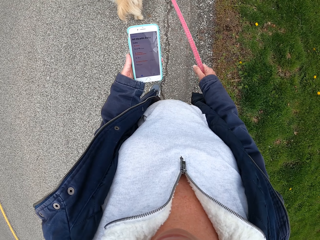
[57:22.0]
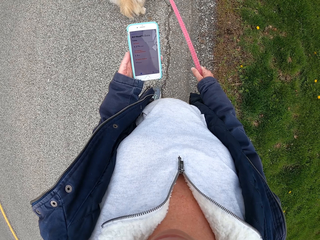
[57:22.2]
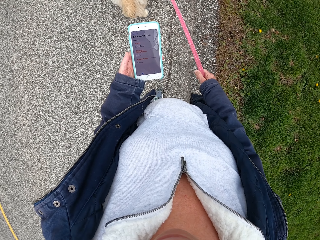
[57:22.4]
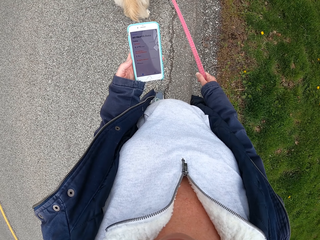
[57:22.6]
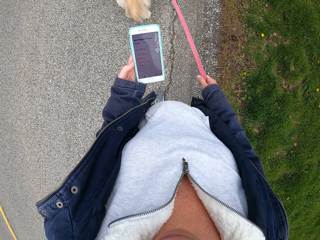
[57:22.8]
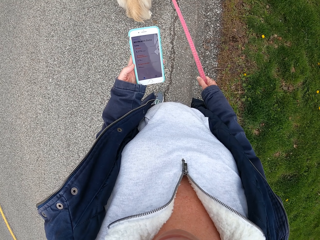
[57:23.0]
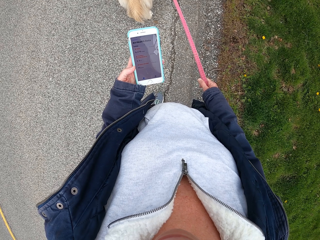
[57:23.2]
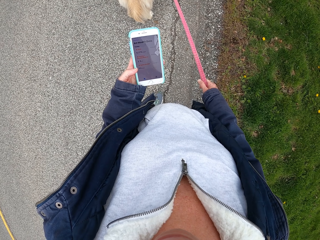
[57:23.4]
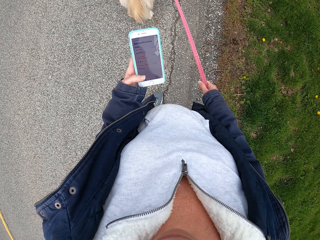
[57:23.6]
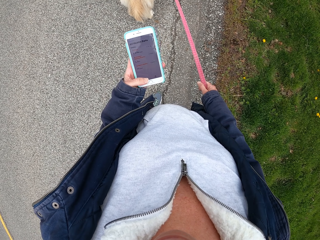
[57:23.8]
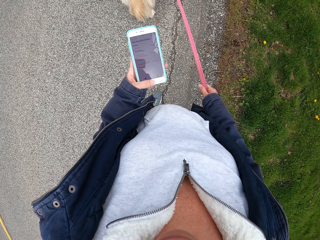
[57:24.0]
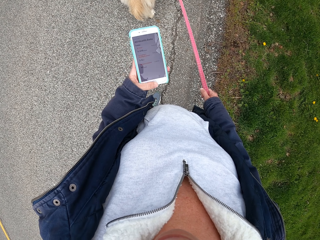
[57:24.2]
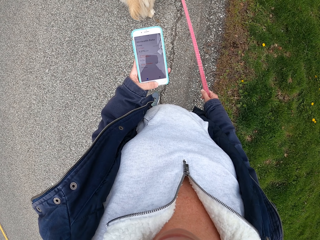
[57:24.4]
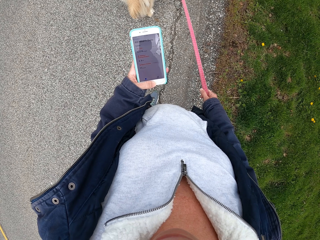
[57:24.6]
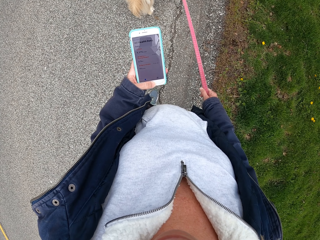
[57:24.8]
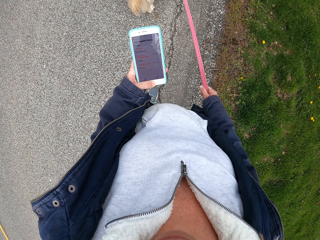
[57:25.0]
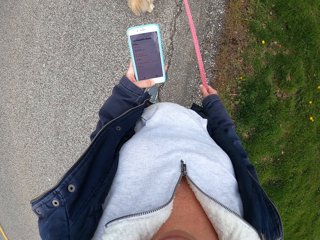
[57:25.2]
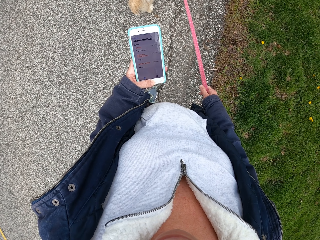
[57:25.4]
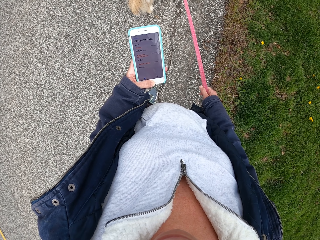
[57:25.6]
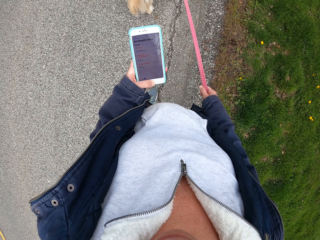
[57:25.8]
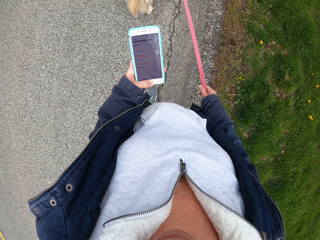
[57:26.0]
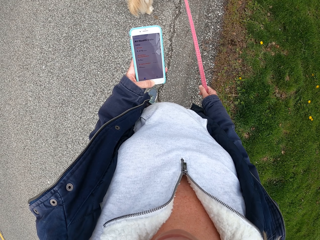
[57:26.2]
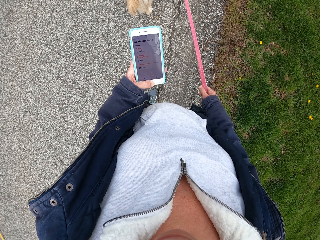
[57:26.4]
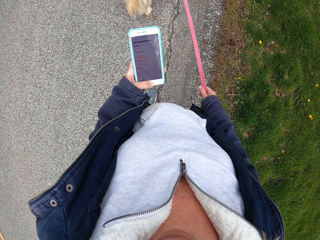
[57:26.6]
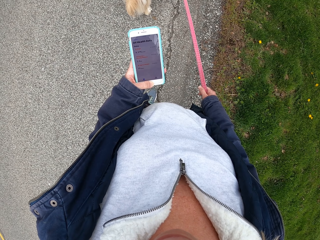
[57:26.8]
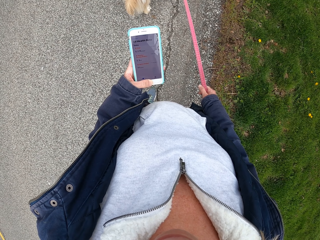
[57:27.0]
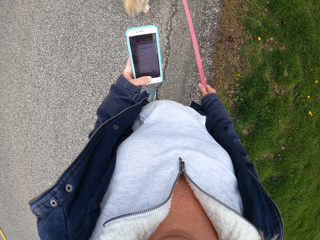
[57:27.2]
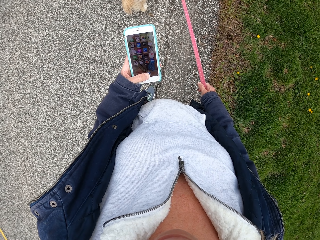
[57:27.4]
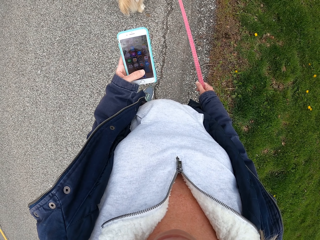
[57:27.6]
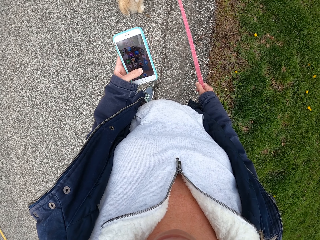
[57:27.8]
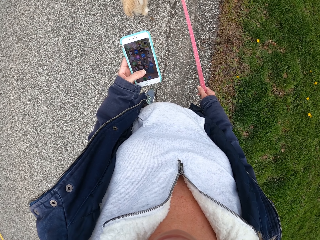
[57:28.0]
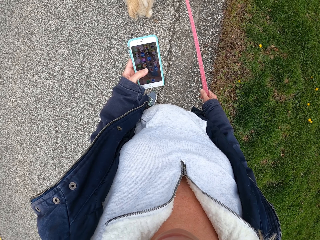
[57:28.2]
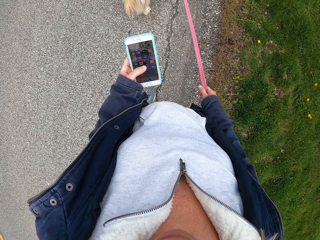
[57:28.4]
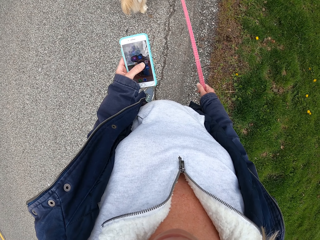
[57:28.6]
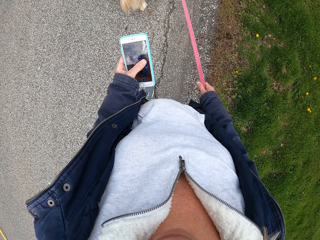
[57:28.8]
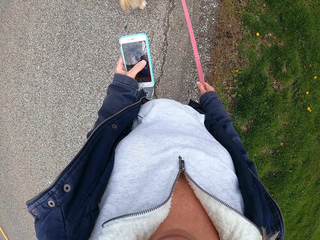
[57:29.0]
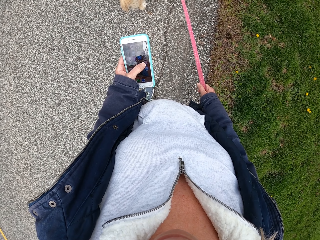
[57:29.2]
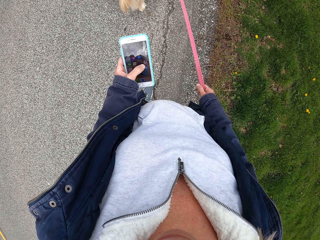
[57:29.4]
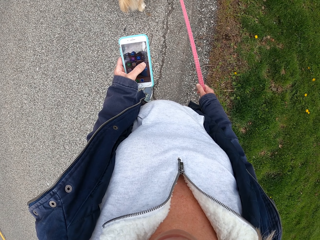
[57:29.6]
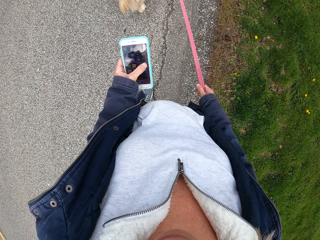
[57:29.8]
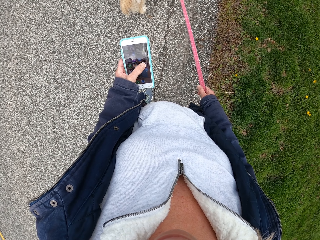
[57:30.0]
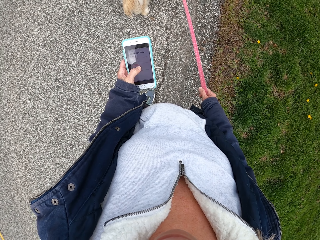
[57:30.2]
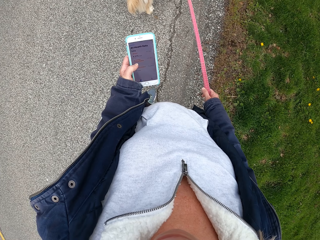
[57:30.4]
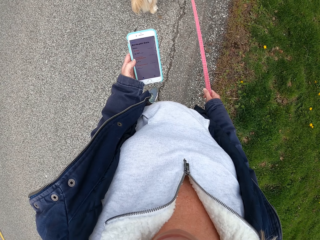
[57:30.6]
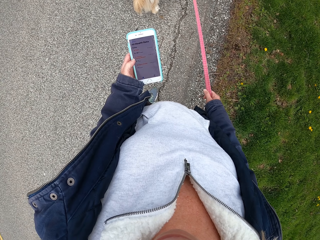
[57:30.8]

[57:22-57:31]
The camera wearer stops walking on the road. They use the phone.

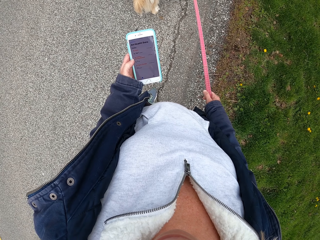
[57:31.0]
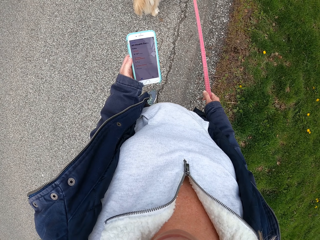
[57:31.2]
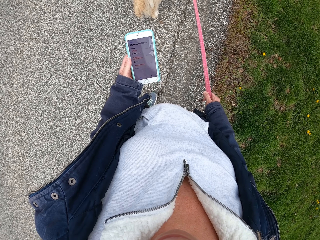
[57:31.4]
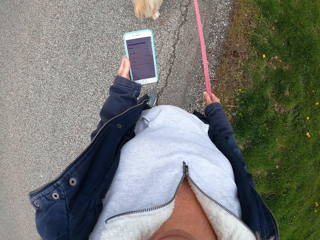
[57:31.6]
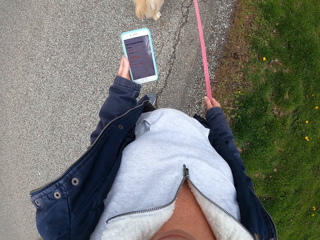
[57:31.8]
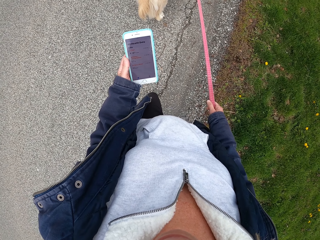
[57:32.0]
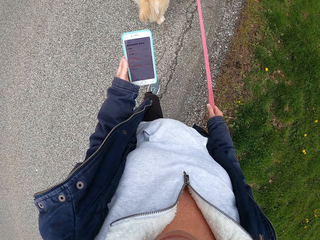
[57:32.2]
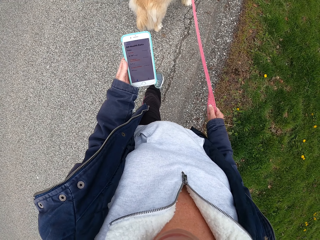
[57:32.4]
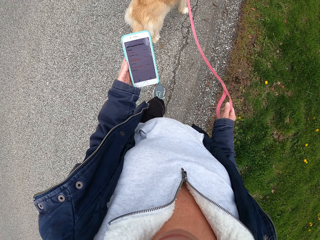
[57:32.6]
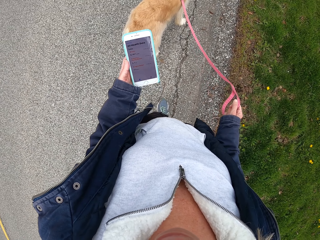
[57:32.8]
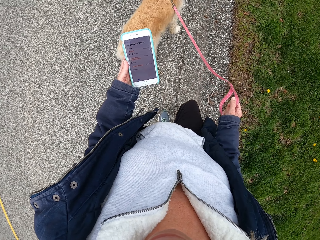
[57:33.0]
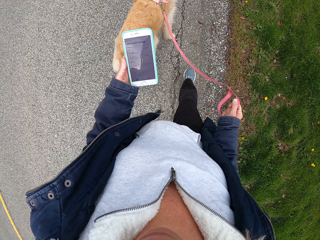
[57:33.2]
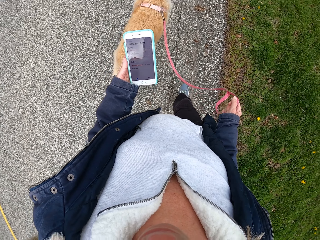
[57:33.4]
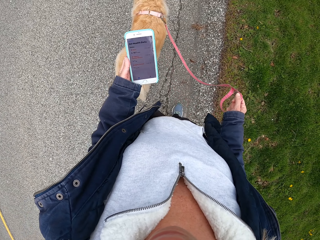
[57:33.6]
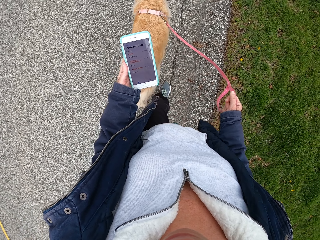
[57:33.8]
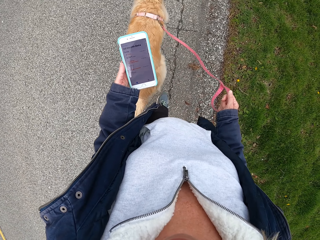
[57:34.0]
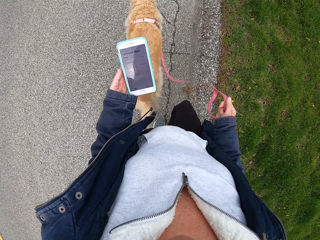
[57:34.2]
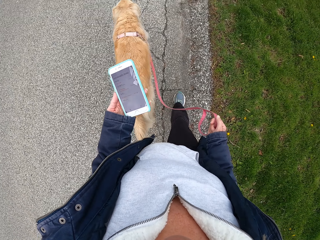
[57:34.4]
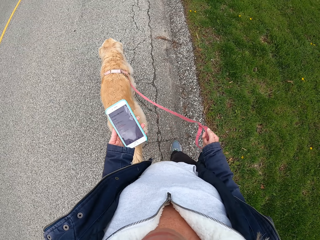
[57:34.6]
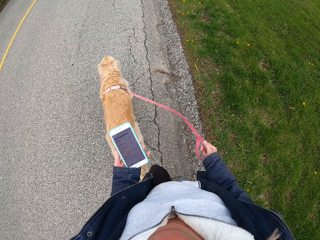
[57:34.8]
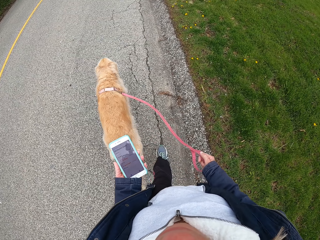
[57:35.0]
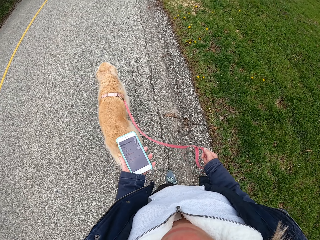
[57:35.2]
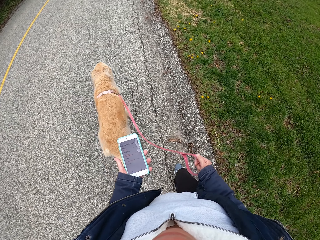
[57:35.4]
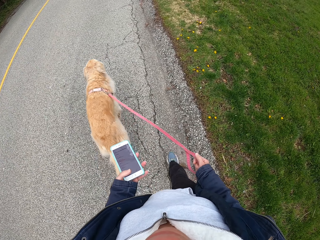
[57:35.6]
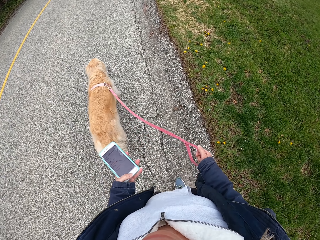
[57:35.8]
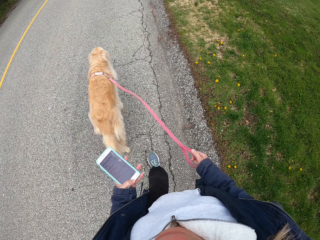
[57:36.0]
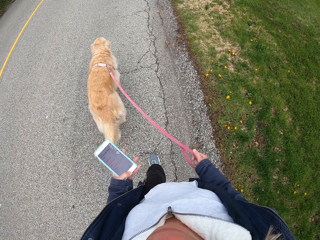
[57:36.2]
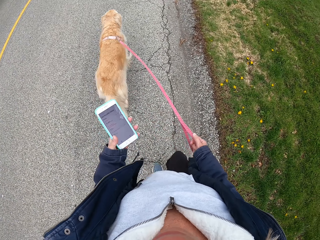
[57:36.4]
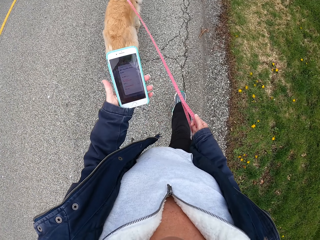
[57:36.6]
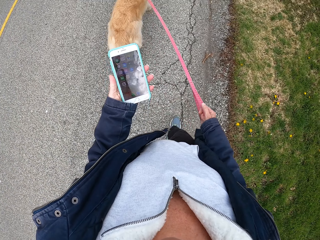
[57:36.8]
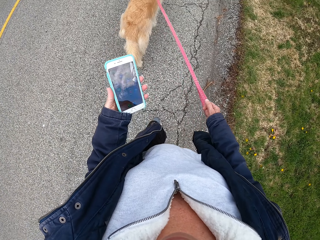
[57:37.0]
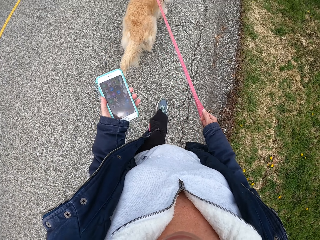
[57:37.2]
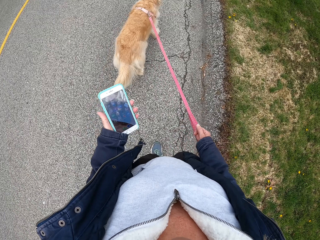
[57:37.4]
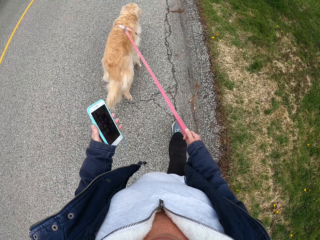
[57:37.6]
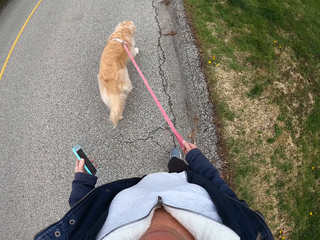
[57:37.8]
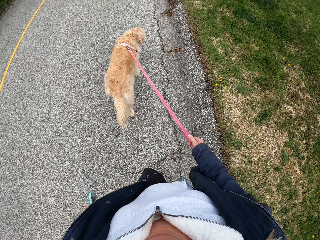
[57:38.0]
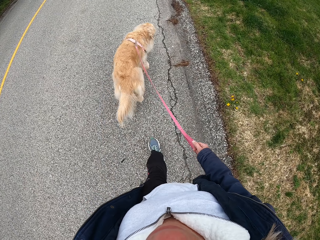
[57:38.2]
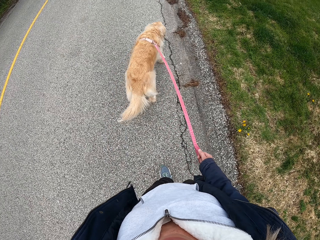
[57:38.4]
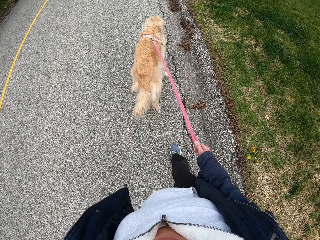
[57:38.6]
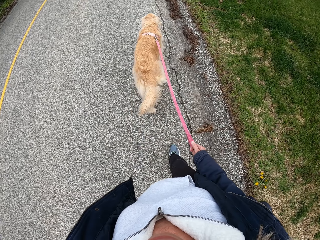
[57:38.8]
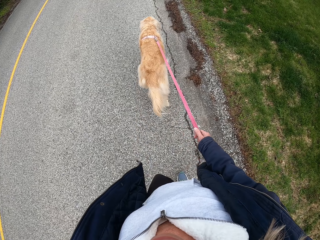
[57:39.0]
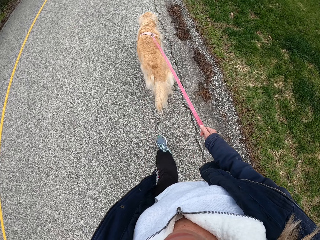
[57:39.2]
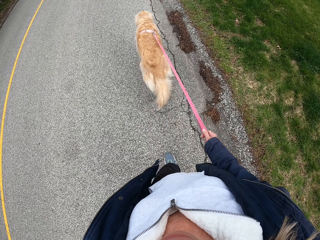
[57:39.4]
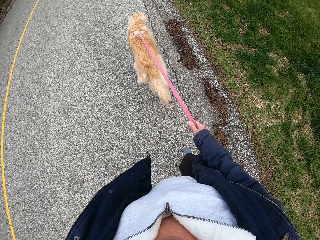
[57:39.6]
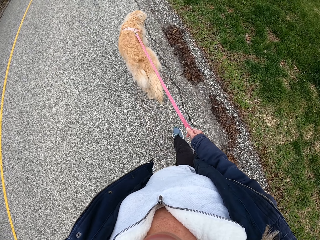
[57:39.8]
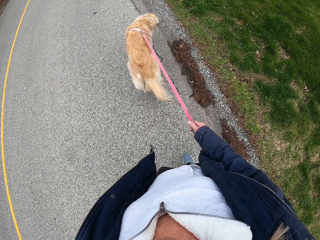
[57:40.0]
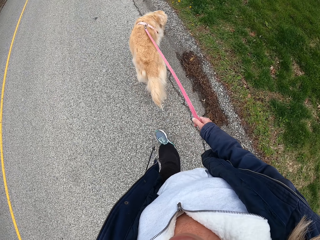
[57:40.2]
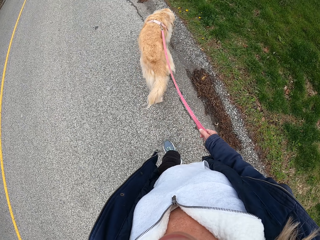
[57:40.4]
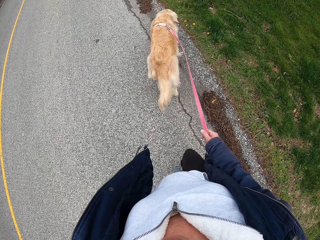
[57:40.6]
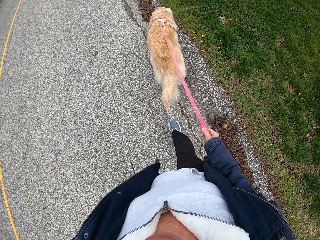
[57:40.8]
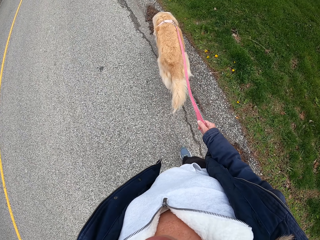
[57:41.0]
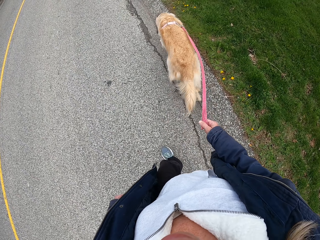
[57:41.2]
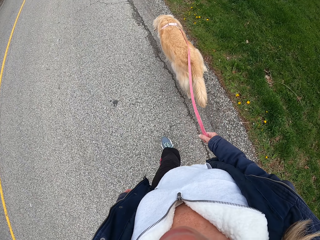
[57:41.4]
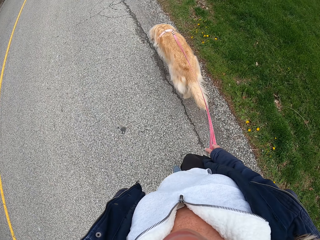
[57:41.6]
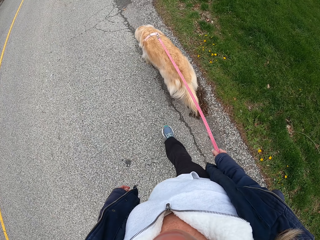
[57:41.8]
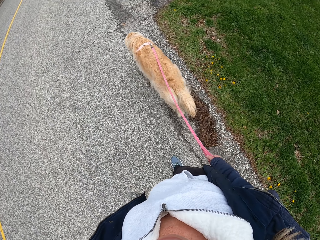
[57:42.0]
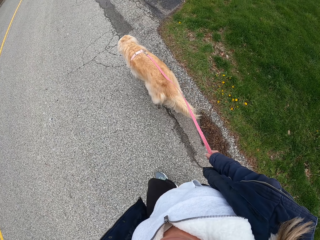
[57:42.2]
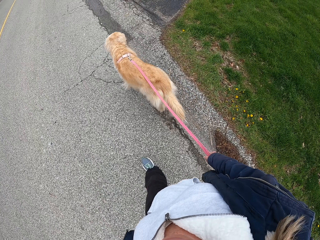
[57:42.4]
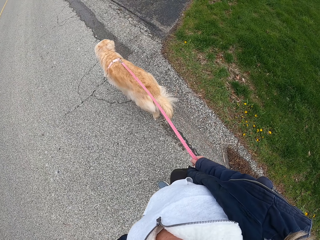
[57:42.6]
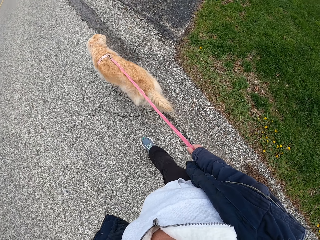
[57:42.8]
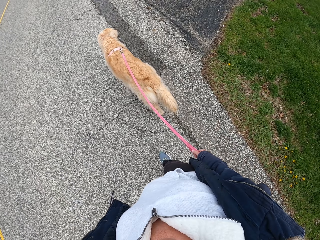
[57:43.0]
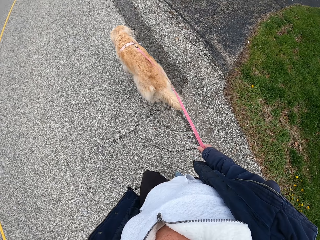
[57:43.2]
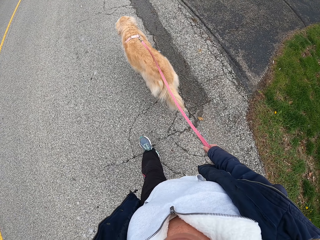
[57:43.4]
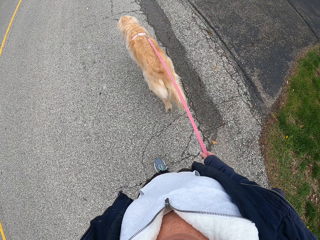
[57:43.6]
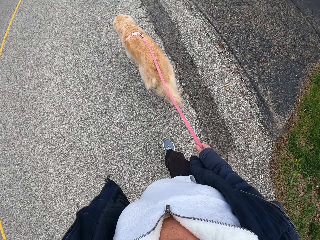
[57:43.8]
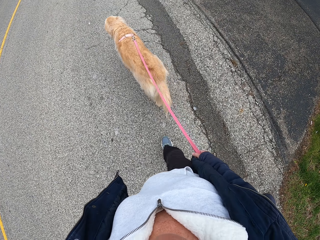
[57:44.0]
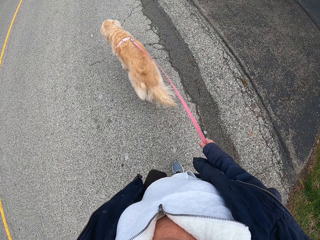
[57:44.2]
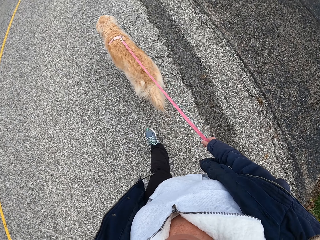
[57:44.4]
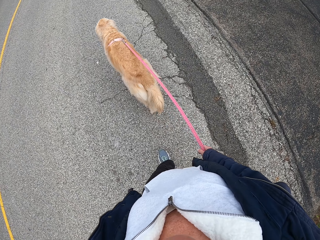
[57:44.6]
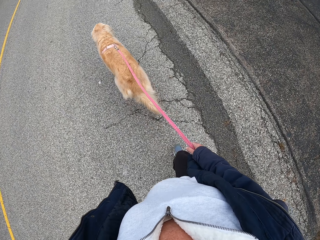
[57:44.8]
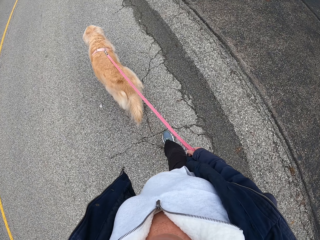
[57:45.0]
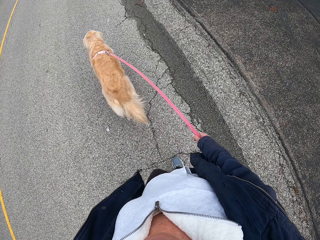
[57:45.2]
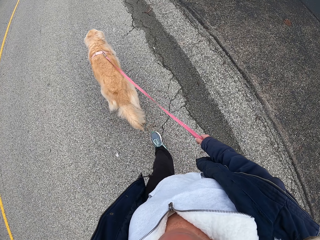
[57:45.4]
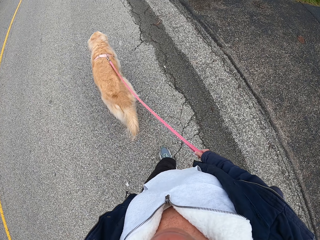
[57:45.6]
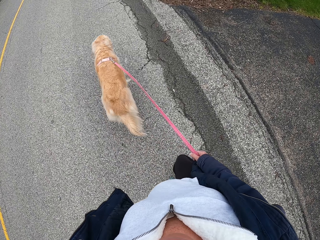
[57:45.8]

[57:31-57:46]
The camera wearer walks with the dog on the tarmac road. They unlock the phone and move the phone to the pocket. They walk on the road with the dog.
